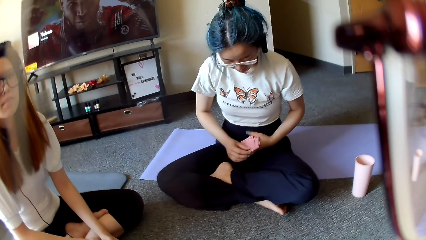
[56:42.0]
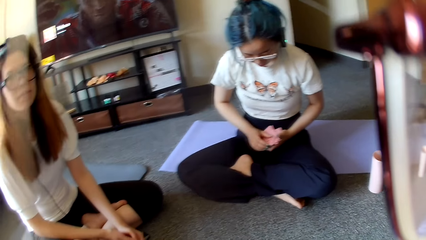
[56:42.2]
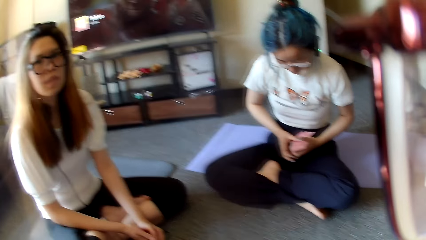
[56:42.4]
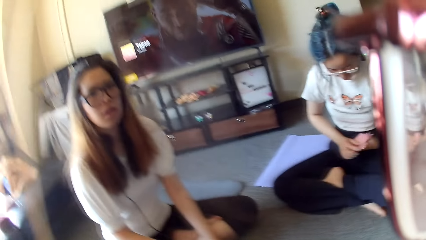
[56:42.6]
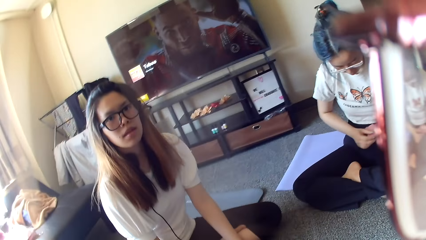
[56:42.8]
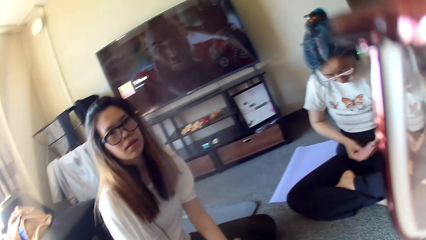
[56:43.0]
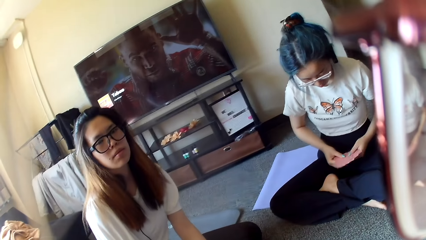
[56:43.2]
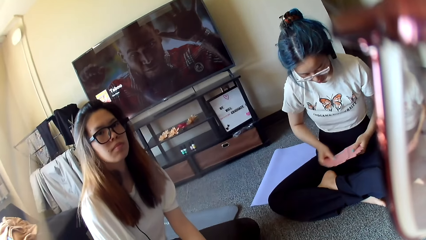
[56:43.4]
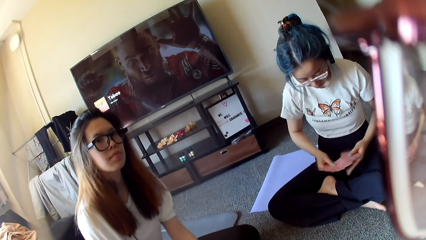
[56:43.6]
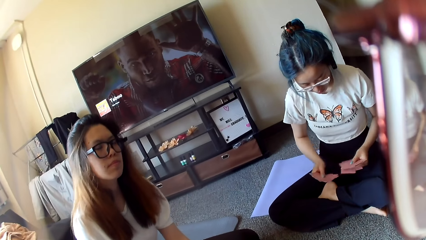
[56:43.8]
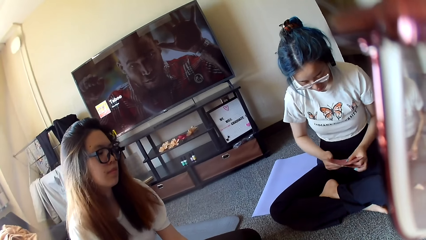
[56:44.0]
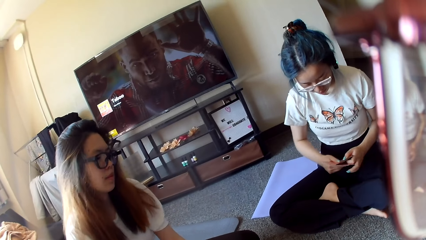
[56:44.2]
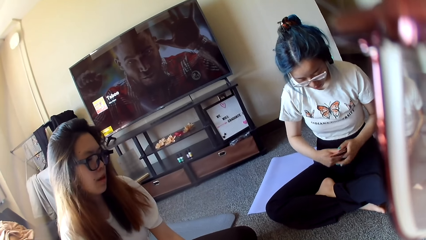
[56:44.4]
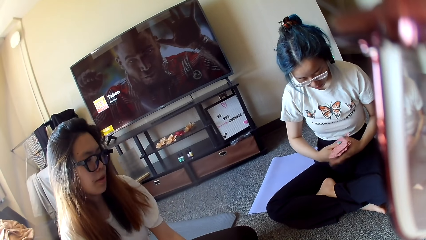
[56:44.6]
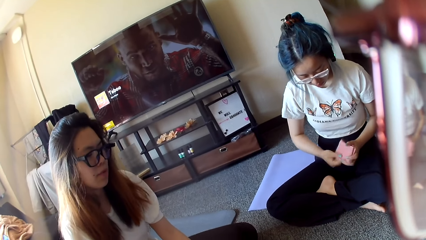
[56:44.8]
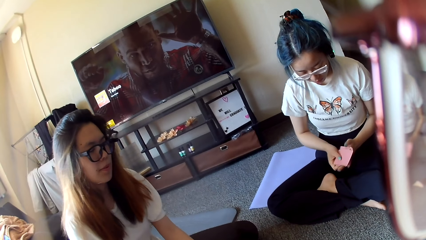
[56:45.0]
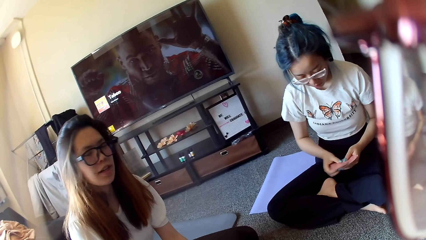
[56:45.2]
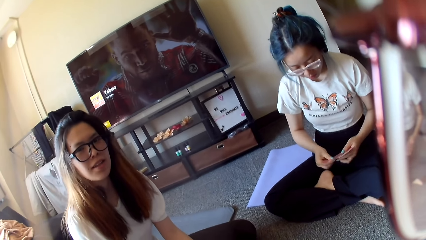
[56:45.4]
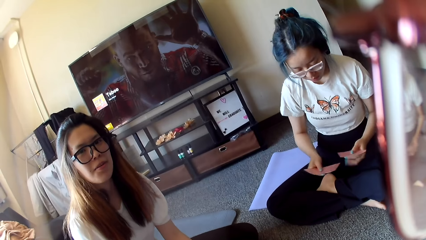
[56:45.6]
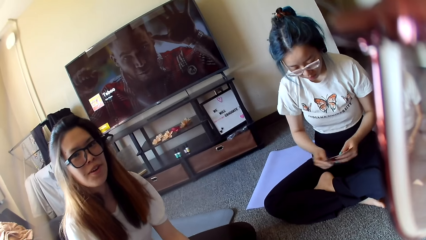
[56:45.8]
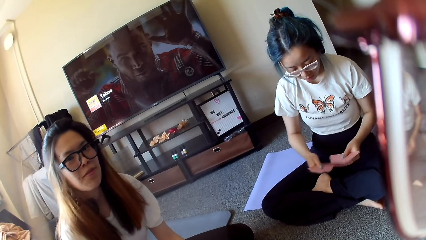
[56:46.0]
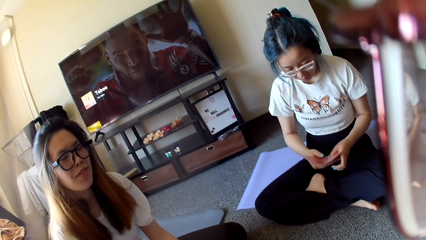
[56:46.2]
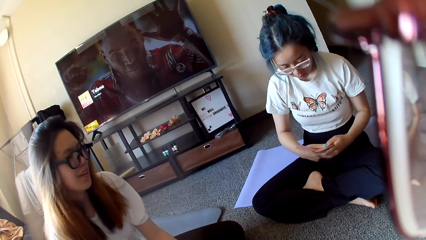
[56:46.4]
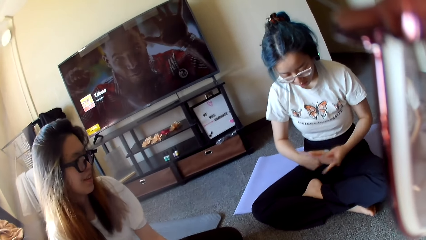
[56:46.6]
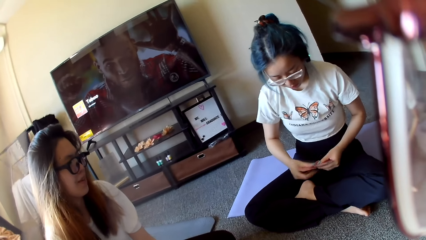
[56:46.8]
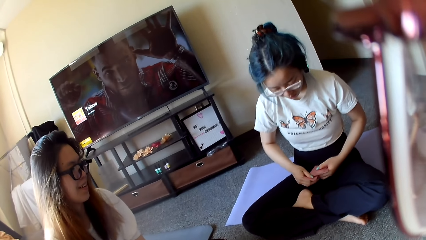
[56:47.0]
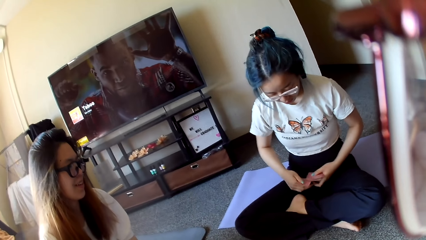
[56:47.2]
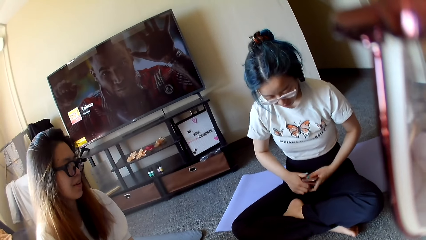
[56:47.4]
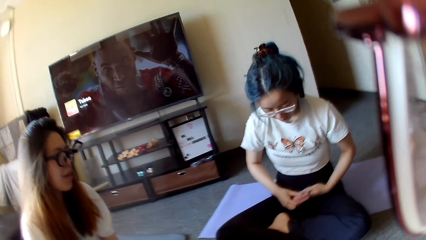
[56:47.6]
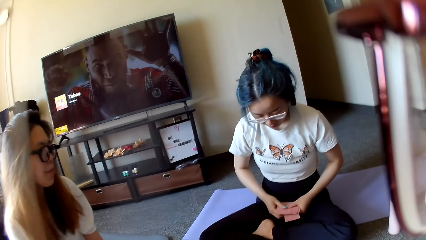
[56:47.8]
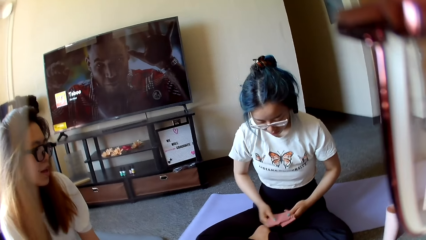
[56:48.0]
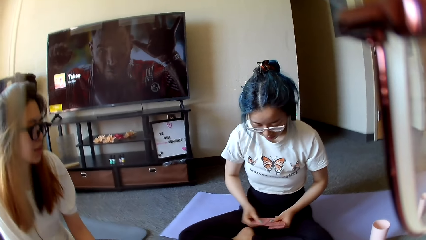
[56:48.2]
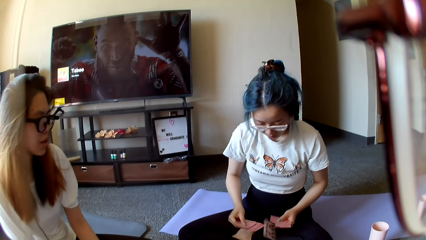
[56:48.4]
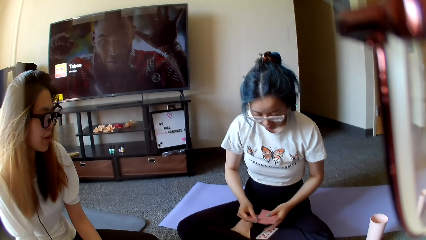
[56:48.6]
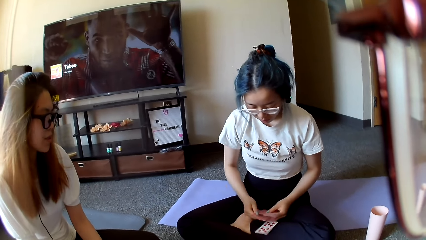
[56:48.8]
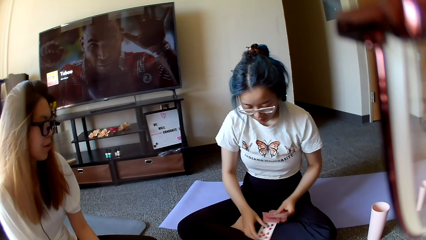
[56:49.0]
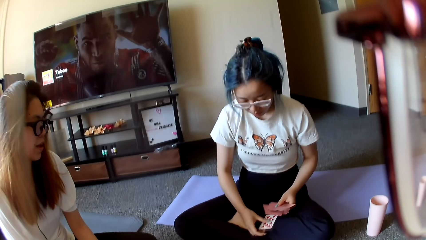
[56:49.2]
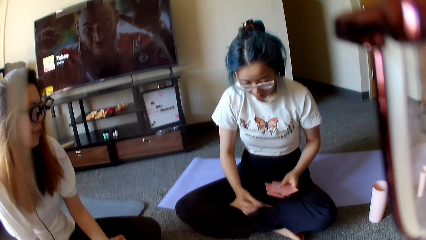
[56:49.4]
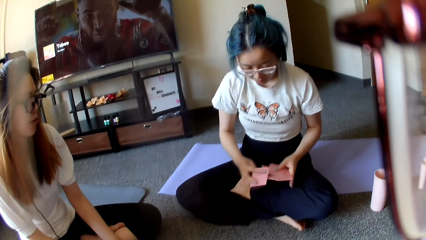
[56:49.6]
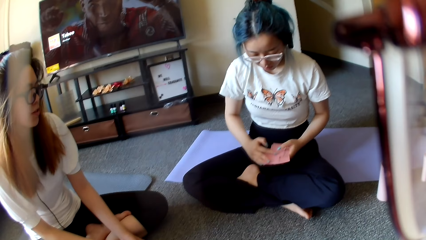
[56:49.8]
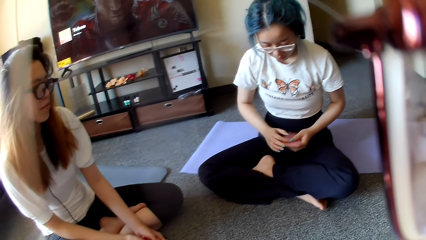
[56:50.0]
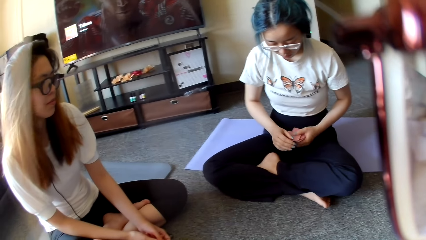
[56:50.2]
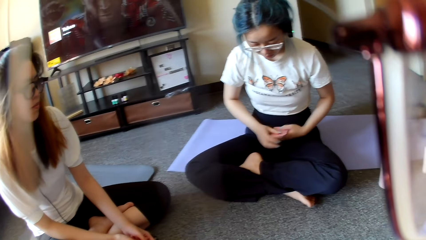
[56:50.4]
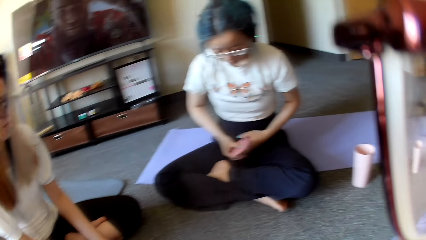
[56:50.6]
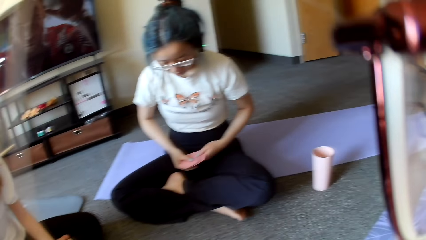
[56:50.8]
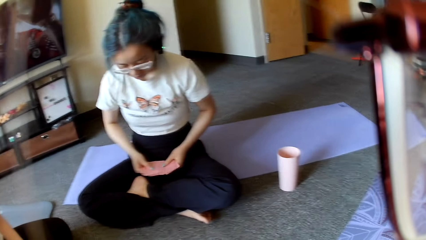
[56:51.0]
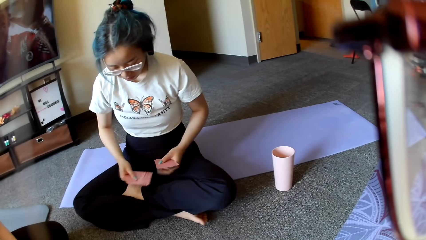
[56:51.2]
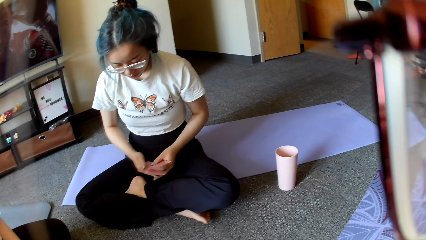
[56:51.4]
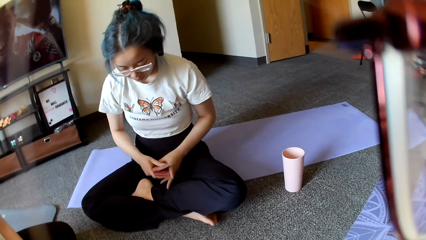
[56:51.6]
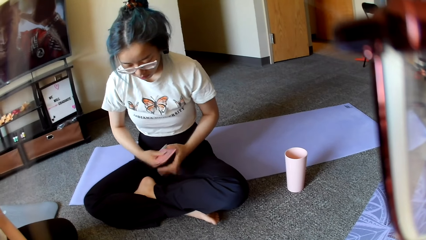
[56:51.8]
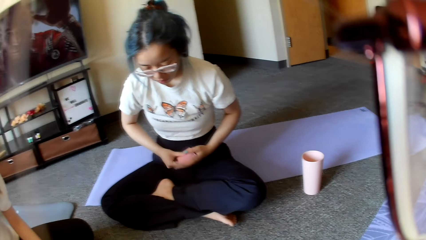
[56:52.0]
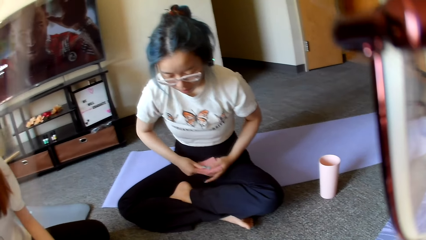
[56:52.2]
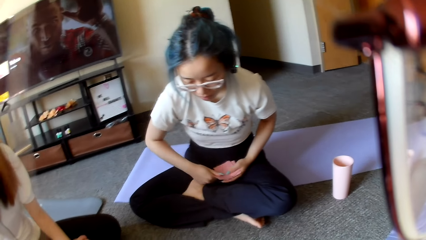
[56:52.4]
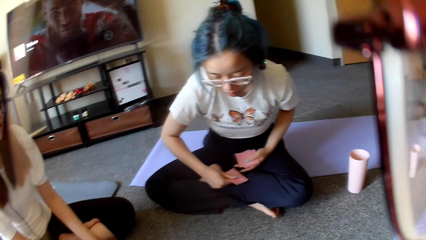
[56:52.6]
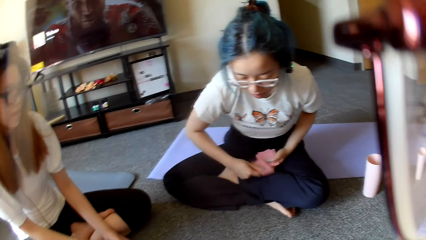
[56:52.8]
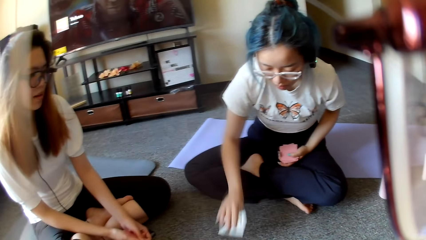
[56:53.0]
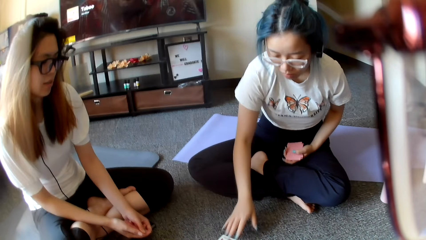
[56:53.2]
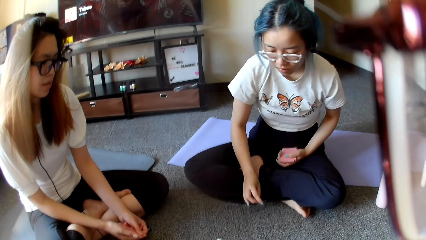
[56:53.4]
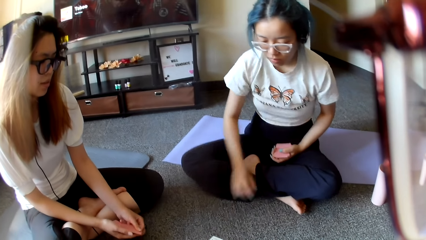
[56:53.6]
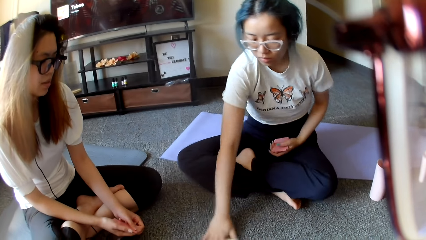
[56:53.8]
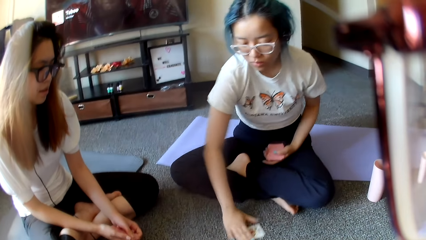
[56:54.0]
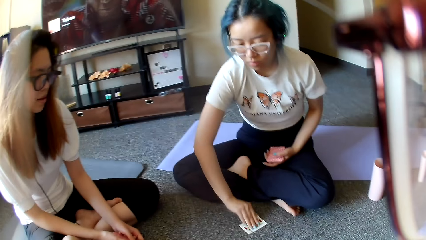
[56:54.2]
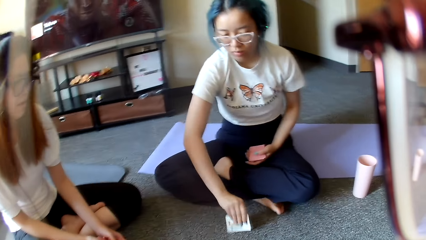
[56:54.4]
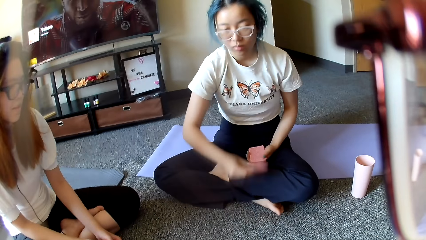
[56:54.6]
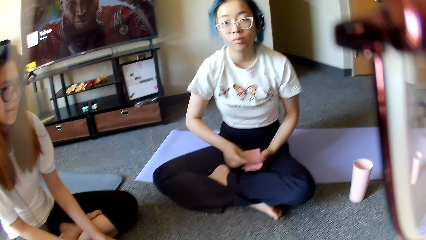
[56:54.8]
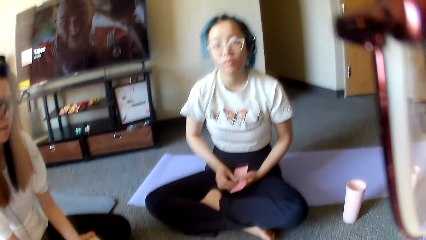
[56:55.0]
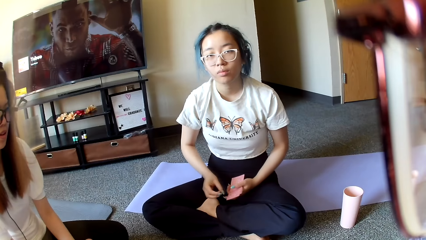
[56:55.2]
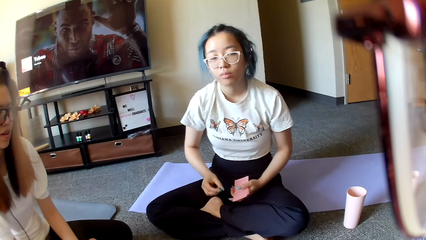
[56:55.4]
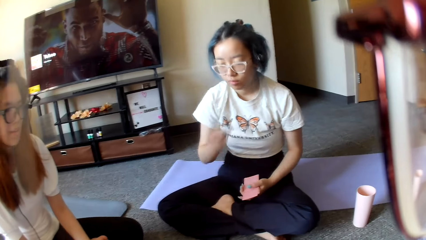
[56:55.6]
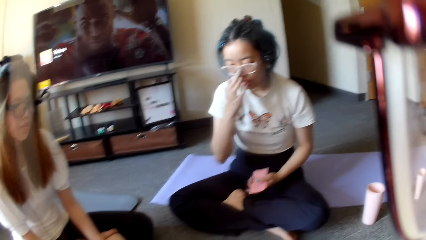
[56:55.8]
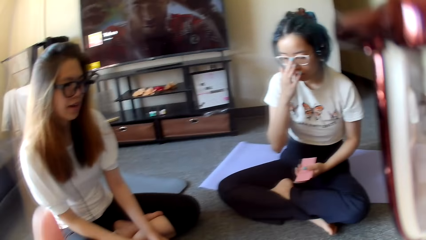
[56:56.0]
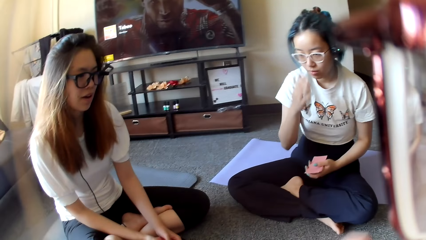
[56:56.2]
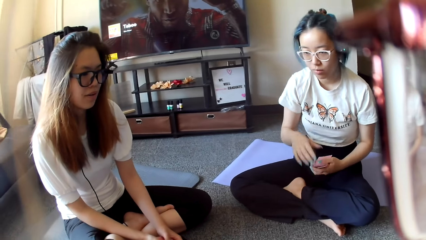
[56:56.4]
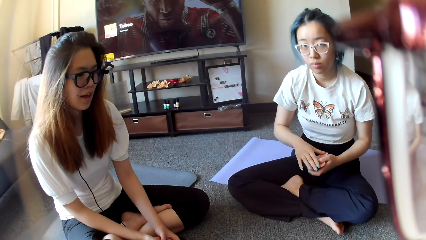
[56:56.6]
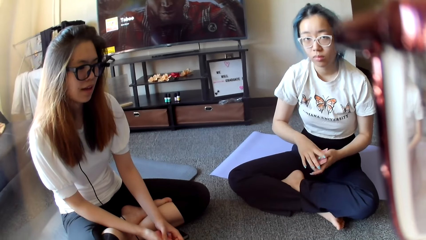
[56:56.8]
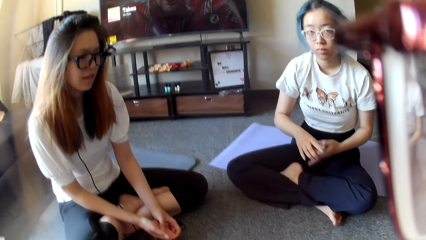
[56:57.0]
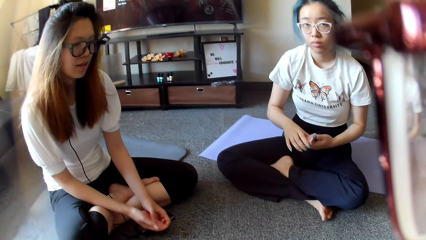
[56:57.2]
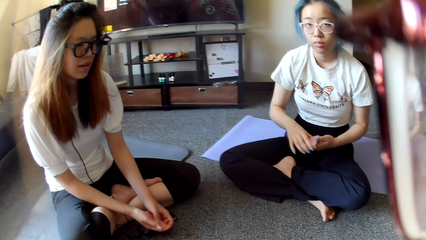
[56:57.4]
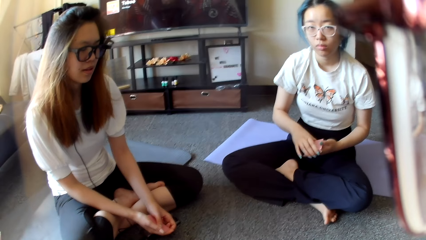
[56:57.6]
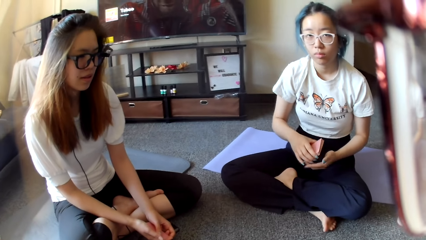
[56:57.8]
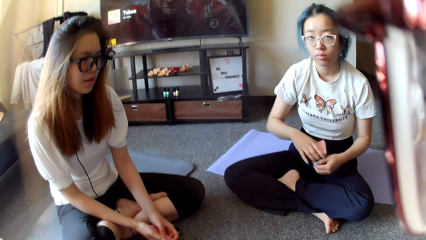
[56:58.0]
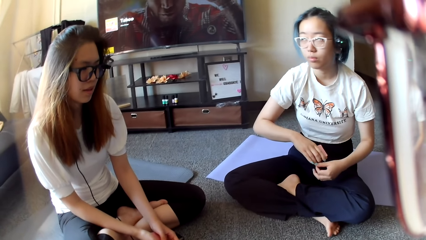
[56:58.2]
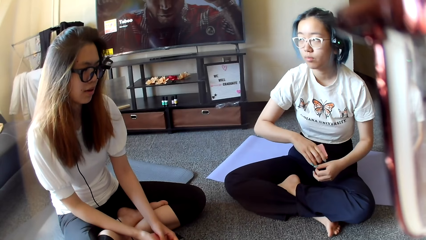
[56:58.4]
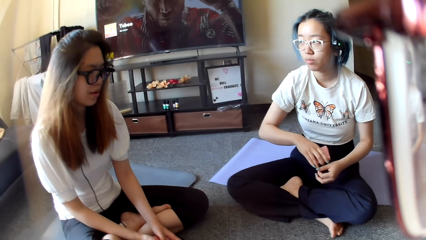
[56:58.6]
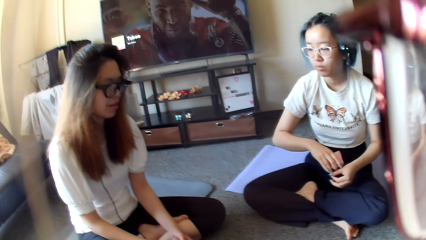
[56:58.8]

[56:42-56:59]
A woman shuffles cards, selects the cards and places a card on the floor. The woman picks up the card. The woman adjusts the eye glasses.
